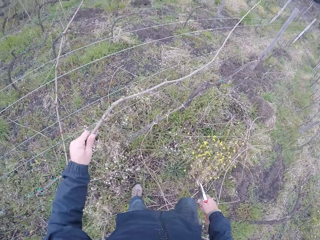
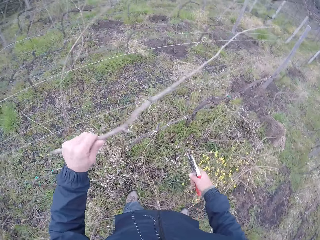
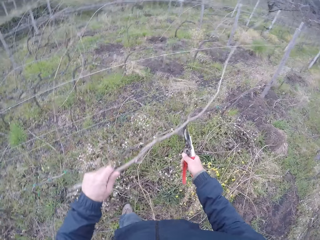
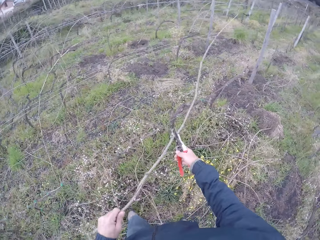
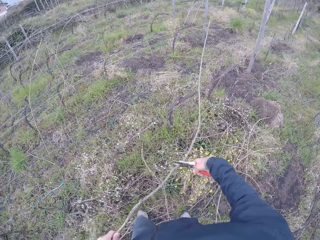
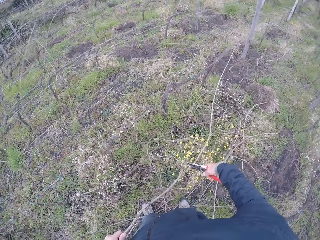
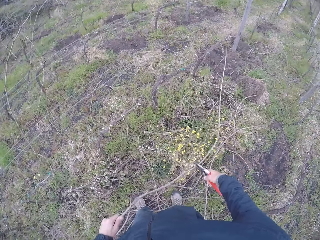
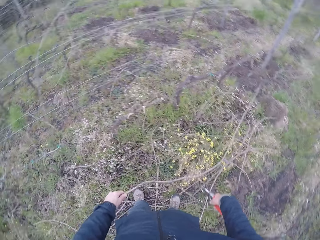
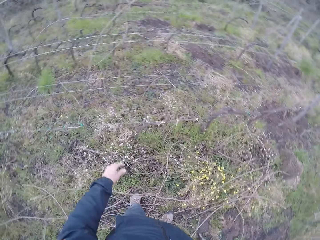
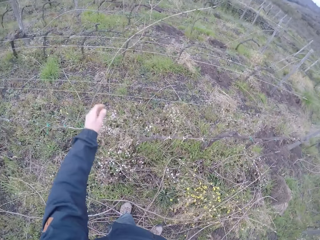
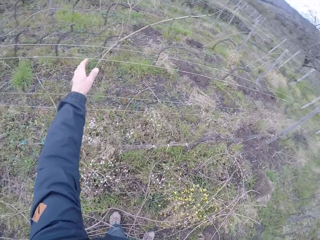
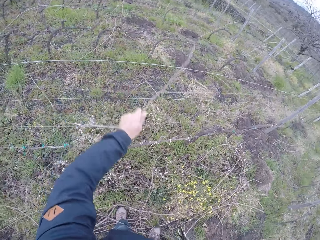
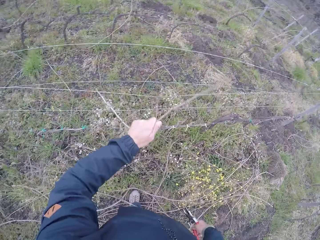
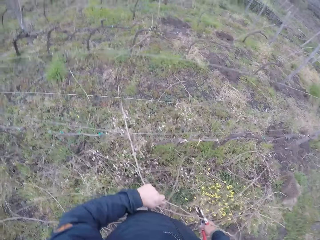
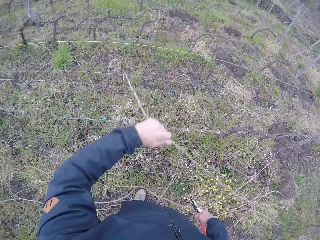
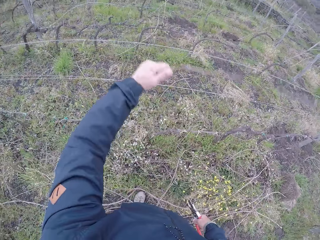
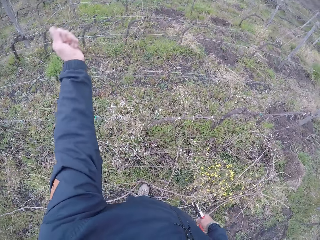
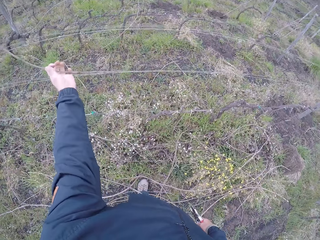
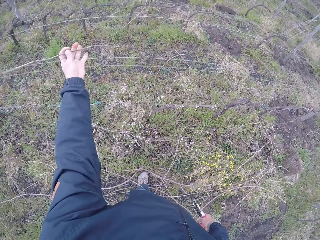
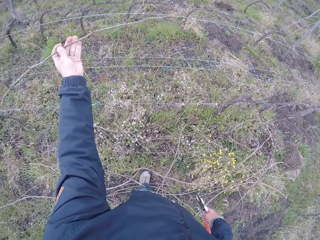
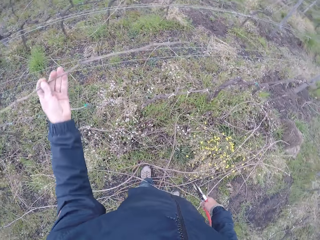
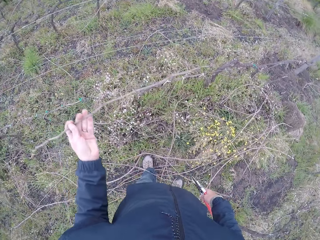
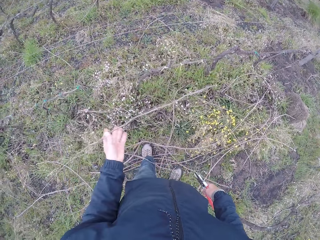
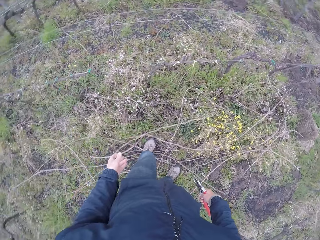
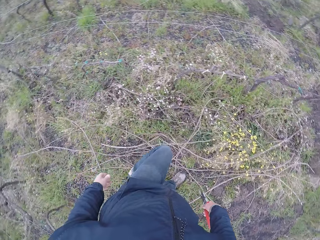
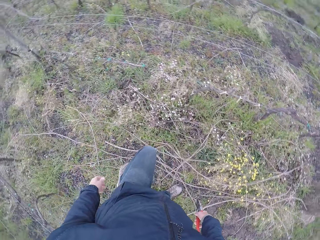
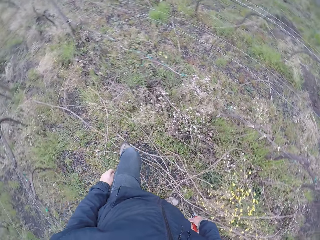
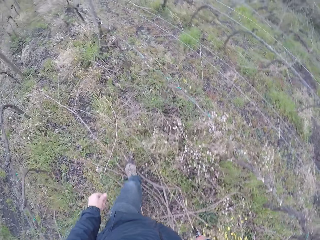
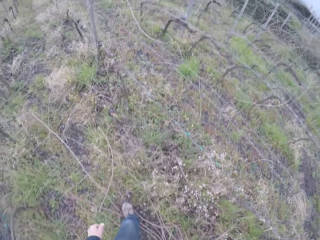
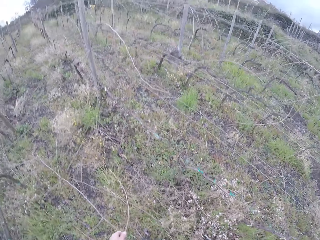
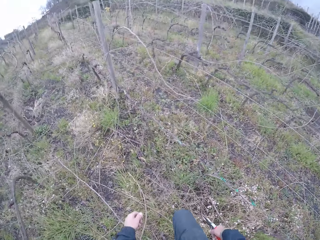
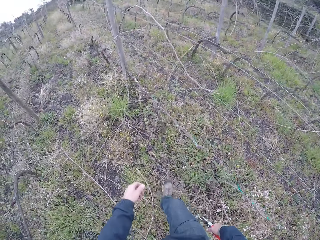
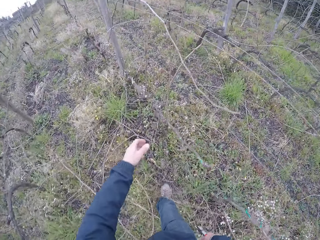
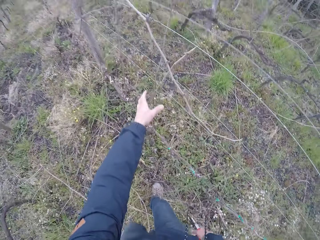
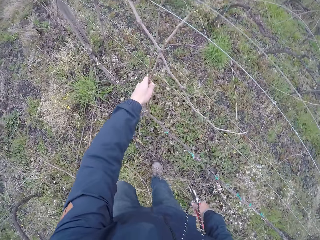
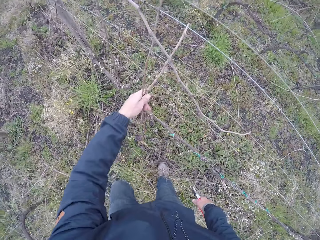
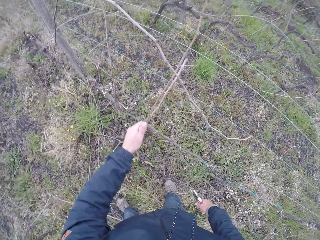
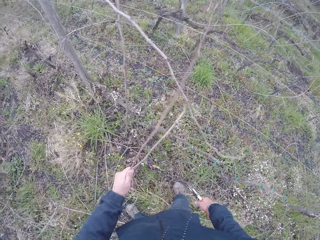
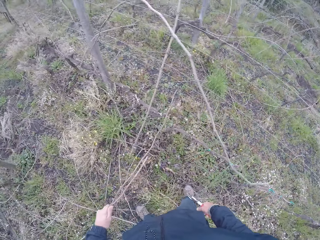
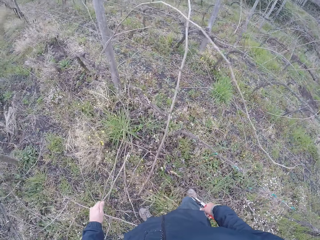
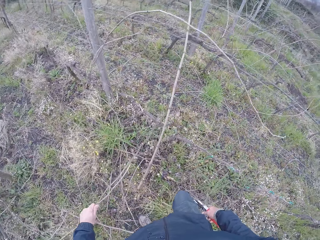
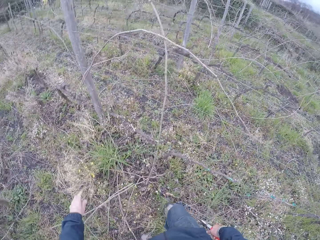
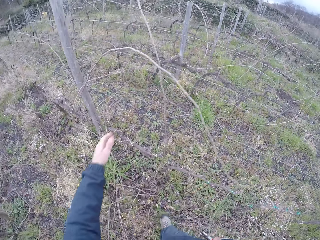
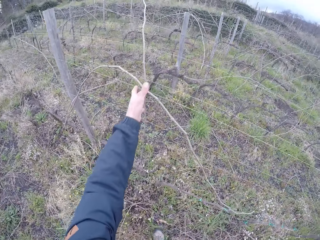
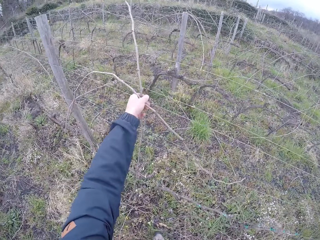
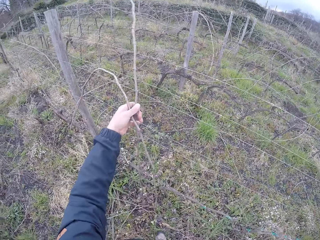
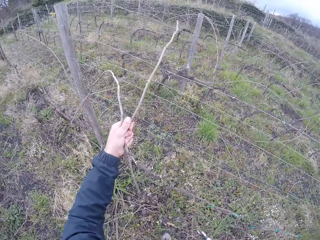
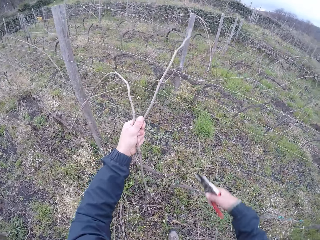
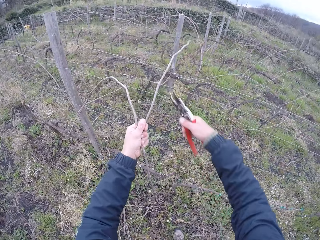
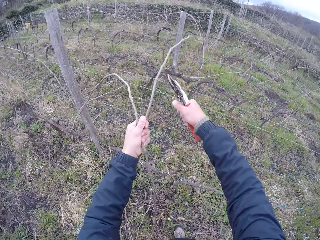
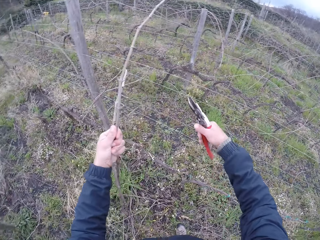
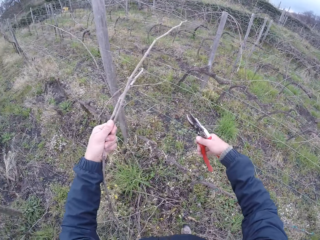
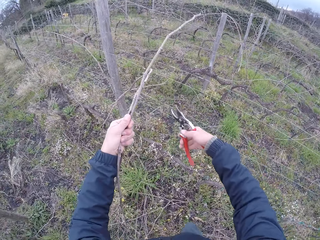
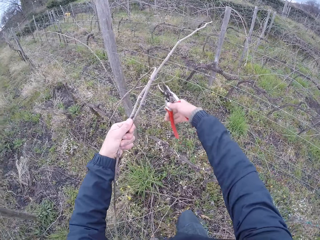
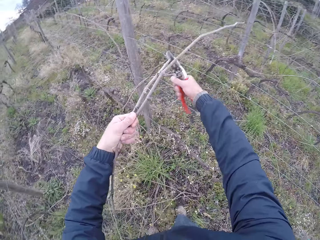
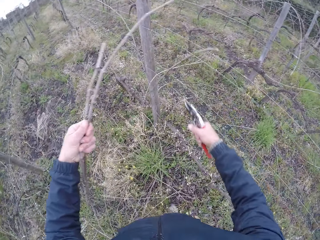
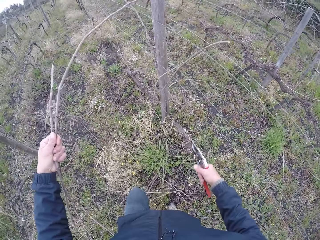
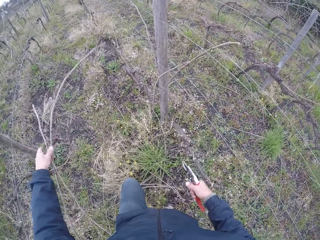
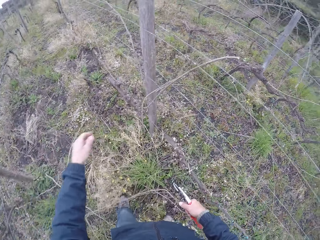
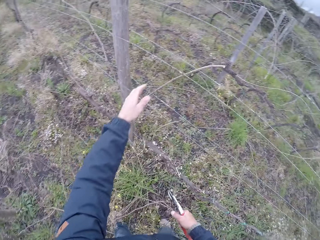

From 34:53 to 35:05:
The camera wearer pulls a twig with his left hand from a barb wire. He drops the twig to the ground with both hands. He pulls a twig with his left hand from the barb wire. He drops the twig to the ground with his left hand. He moves around. He pulls a twig with his left hand from the barb wire. He drops the twig to the ground. He pulls two twigs with his left hand from the barb wire. He trims the twigs with the pruning shear in his right hand. He drops the twigs to the ground with his left hand.

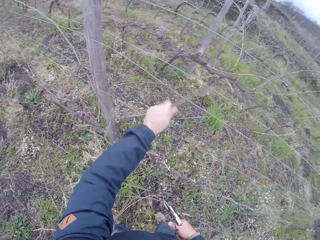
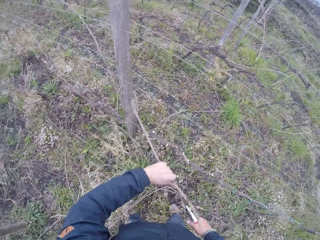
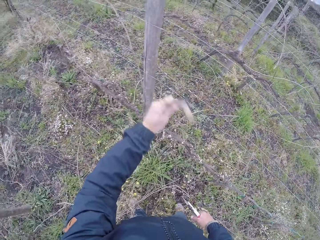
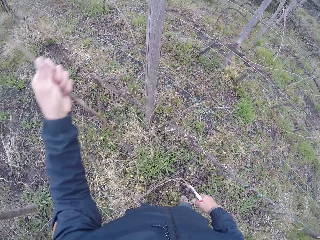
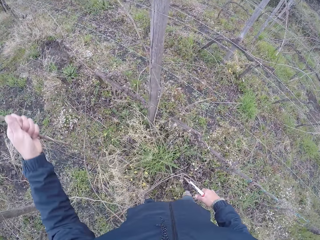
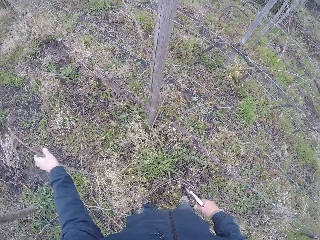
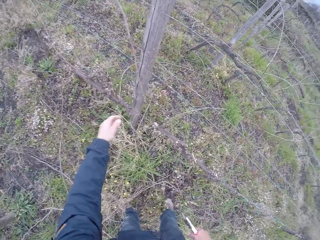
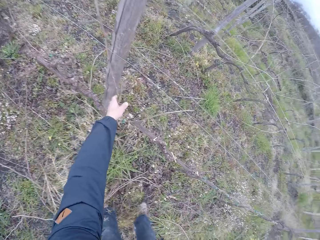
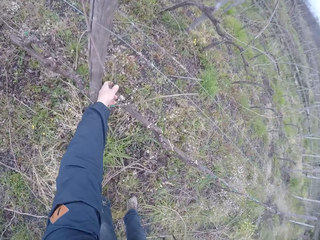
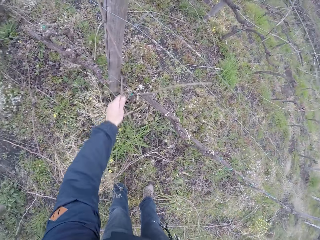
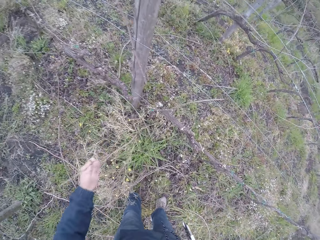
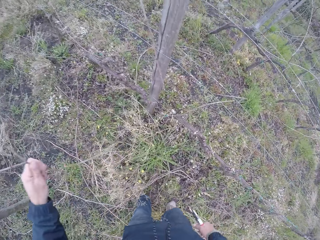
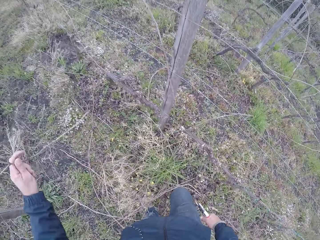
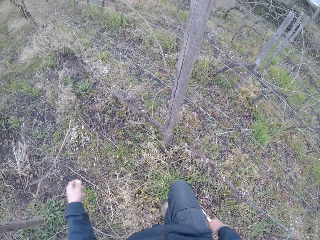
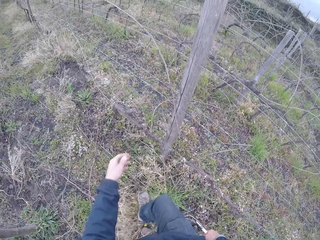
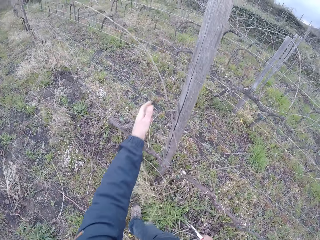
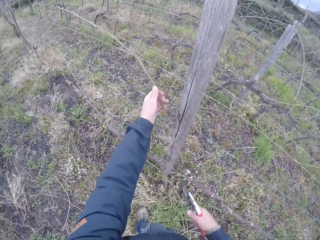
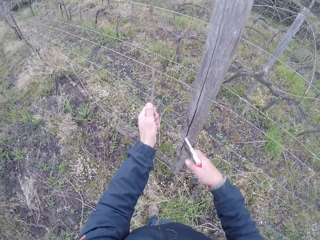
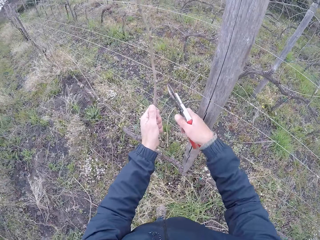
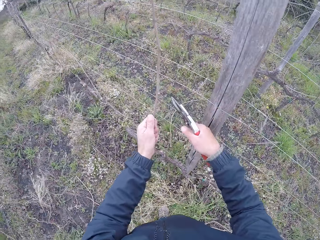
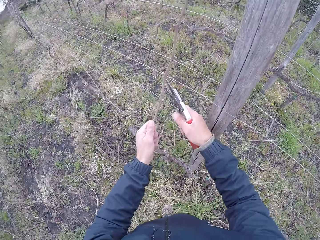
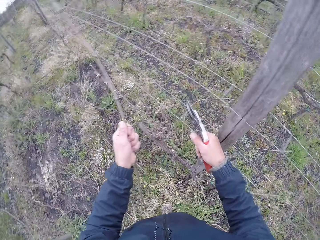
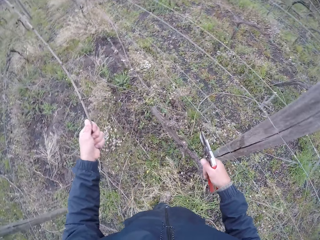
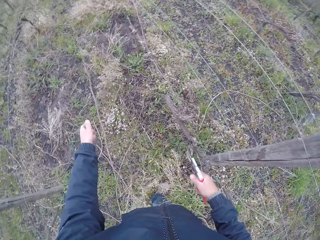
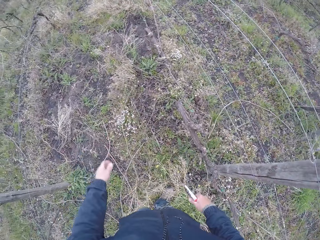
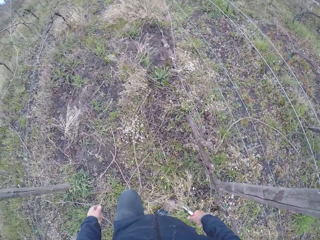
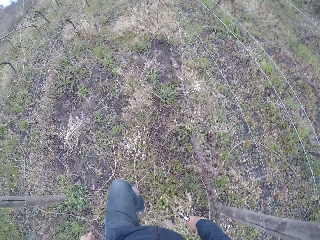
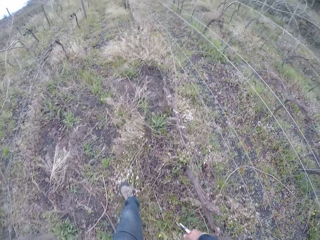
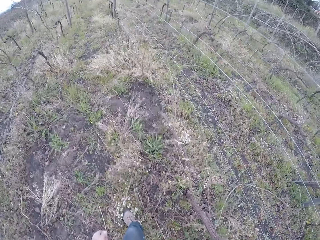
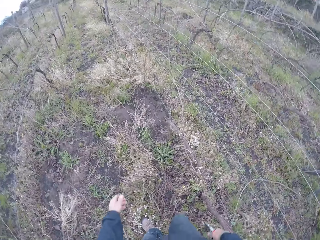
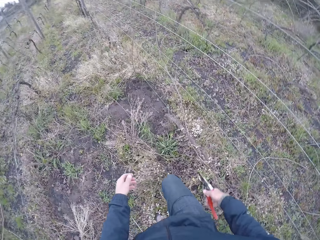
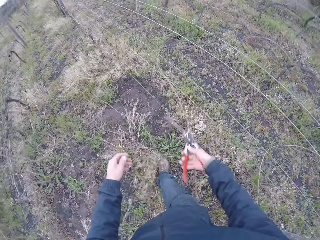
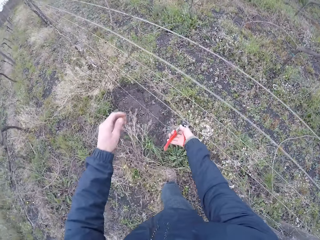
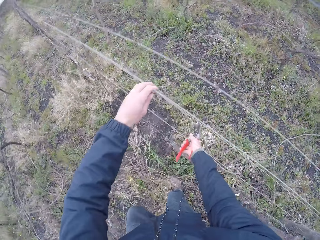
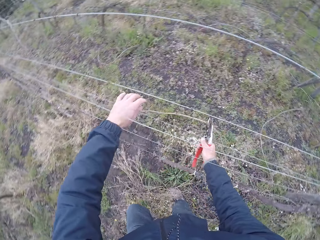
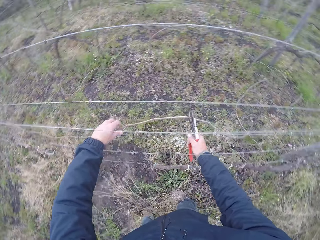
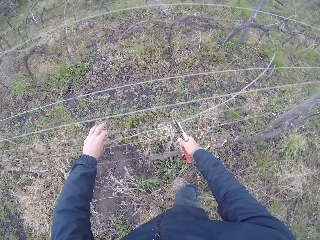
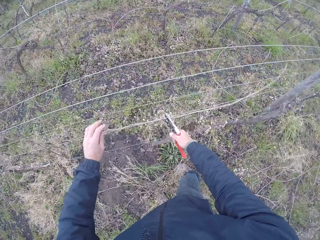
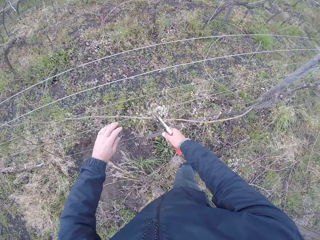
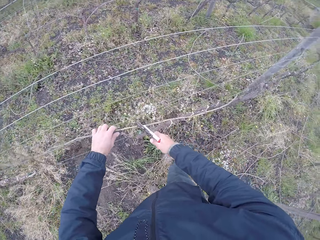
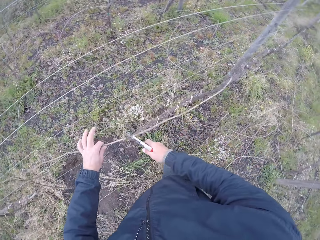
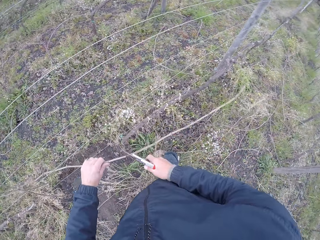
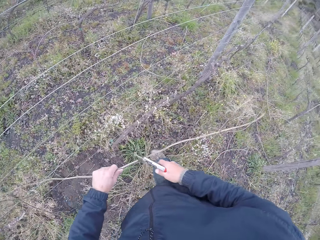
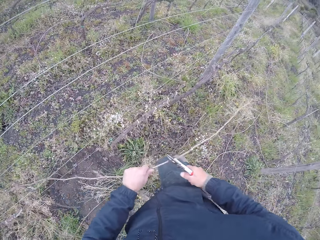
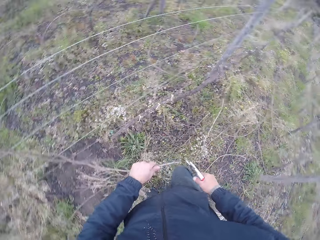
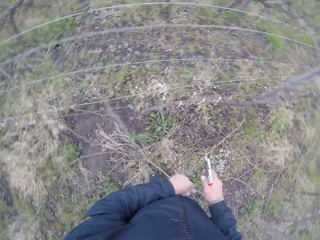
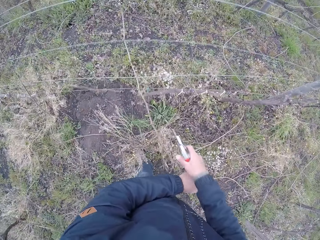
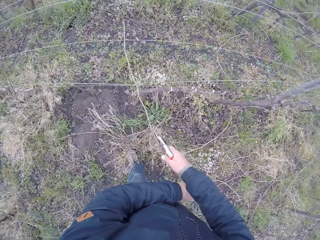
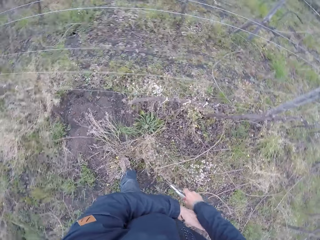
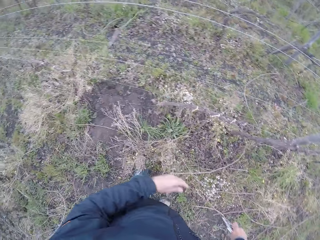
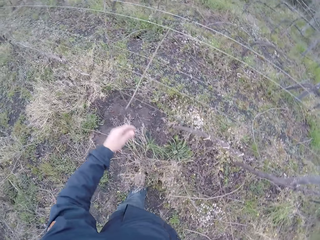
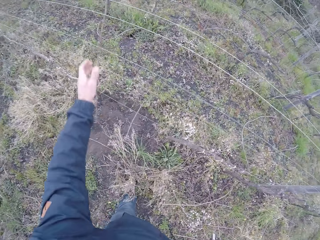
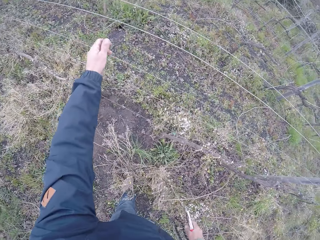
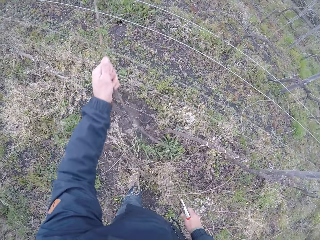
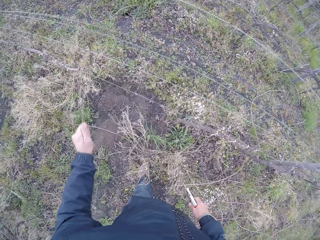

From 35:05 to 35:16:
The camera wearer pulls a twig with his left hand from the barb wire. He drops the twig to the ground with his left hand. He pulls a twig with his left hand from the barb wire. He drops the twig to the ground with his right hand. He pulls a twig with his left hand from the barb wire. He trims the twig with the pruning shear in his right hand. He drops the twig to the ground with his left hand. He moves around. He holds a twig with the pruning shear in his right hand. He picks up the stick. He holds the twig with both hands. He pulls the twig with the pruning shear in his right hand. He cuts the stick. He pulls the twig with both hands. He drops the twig with his right hand.
